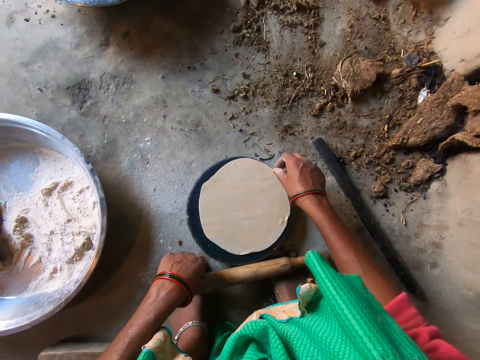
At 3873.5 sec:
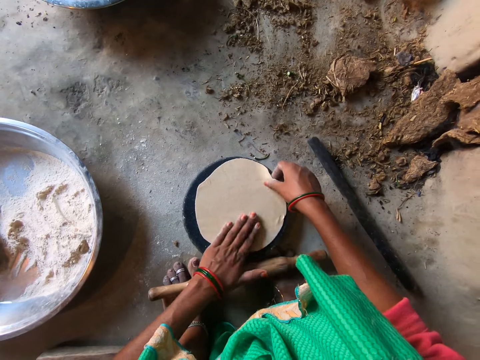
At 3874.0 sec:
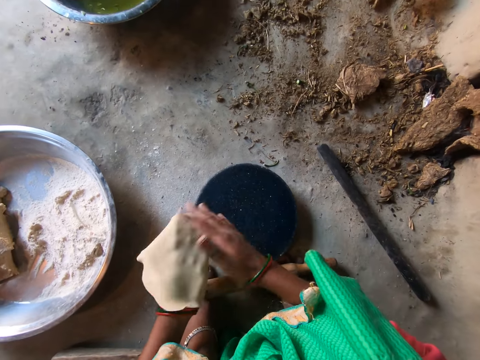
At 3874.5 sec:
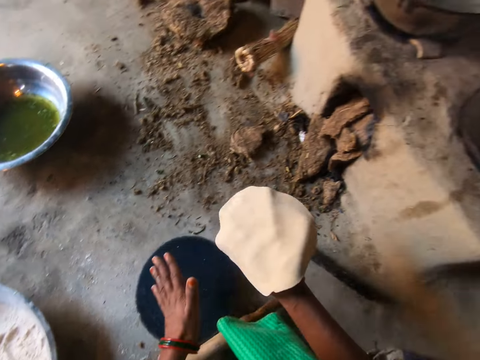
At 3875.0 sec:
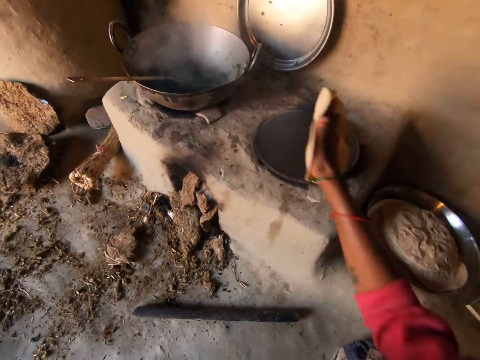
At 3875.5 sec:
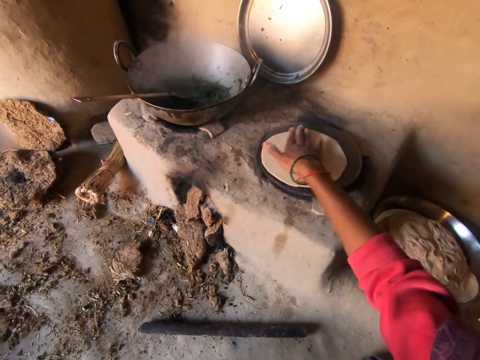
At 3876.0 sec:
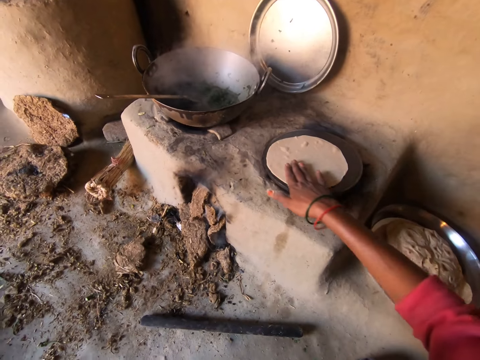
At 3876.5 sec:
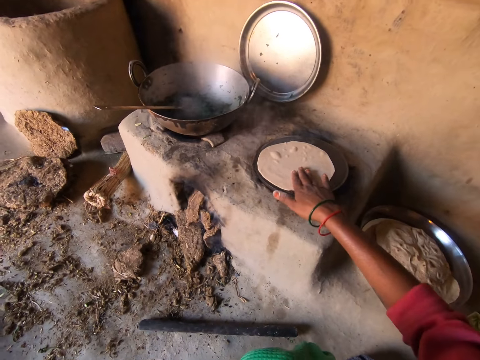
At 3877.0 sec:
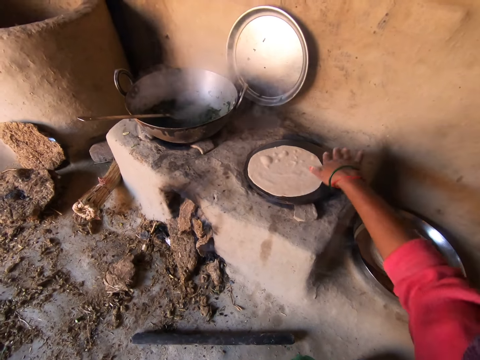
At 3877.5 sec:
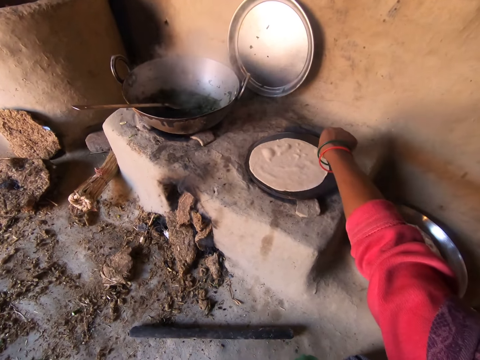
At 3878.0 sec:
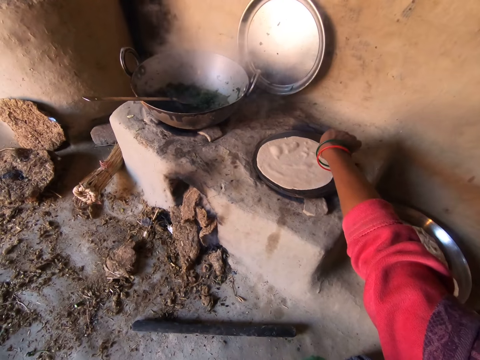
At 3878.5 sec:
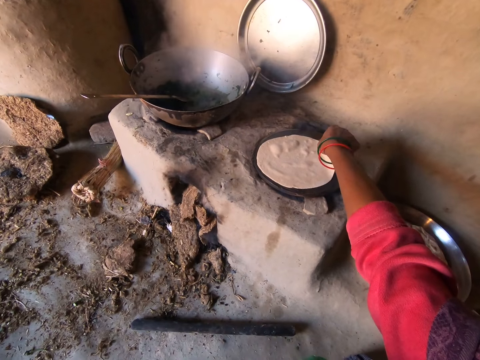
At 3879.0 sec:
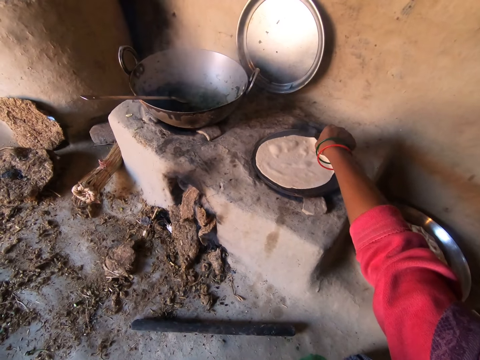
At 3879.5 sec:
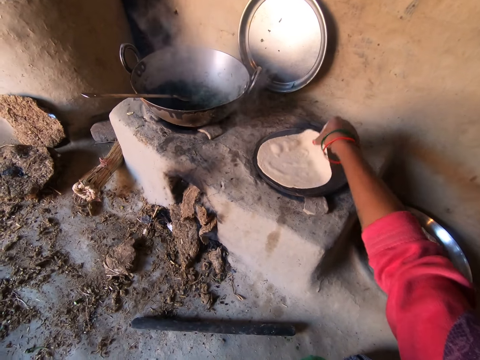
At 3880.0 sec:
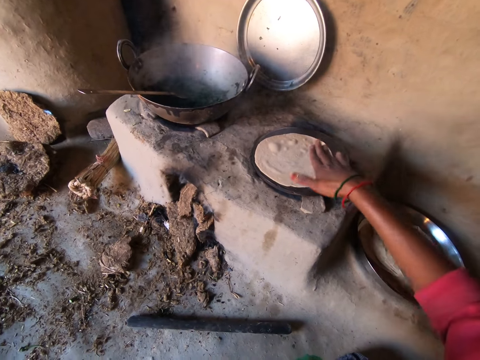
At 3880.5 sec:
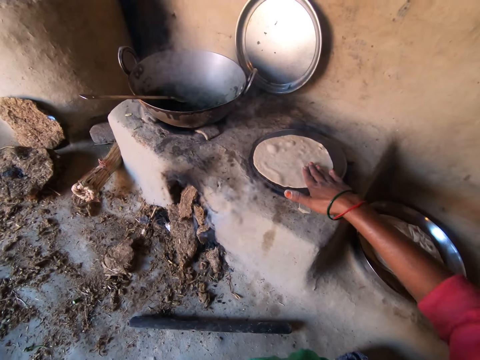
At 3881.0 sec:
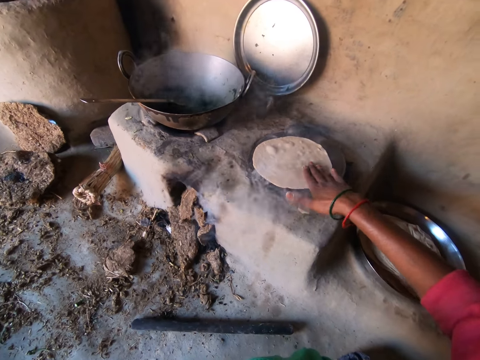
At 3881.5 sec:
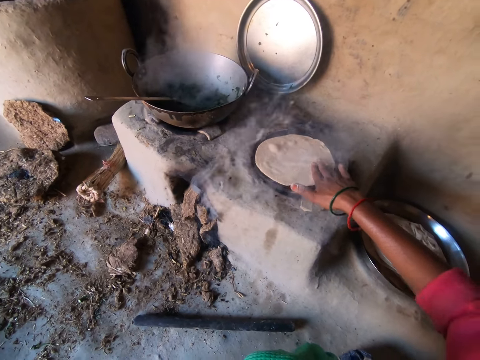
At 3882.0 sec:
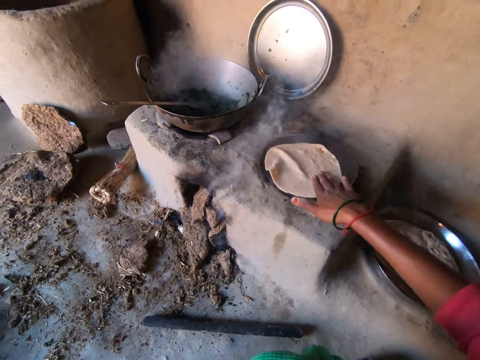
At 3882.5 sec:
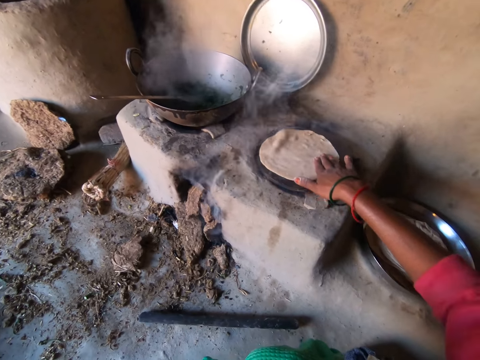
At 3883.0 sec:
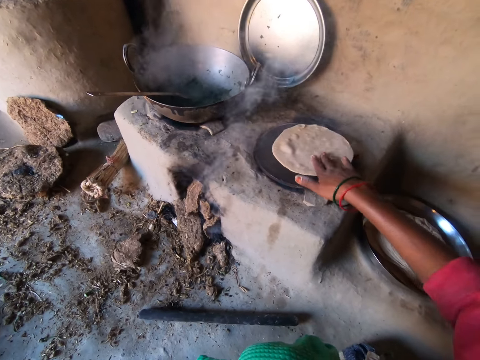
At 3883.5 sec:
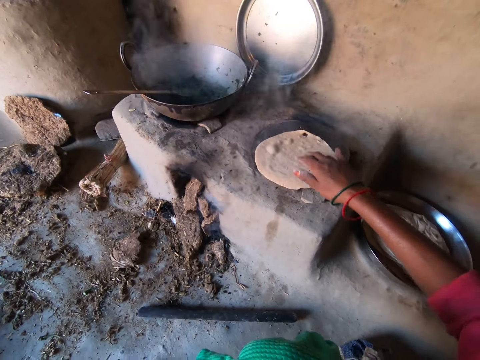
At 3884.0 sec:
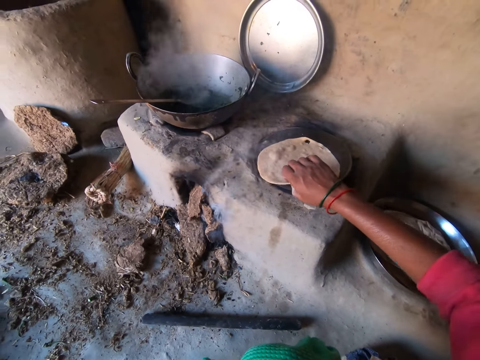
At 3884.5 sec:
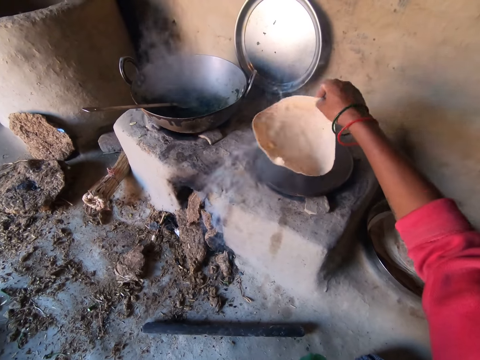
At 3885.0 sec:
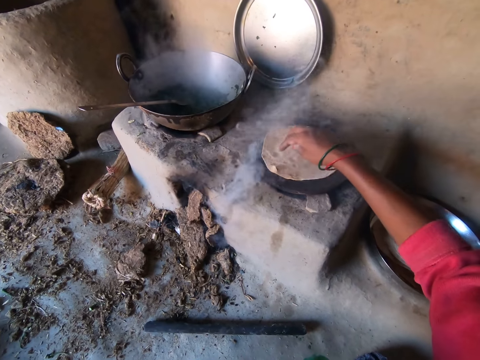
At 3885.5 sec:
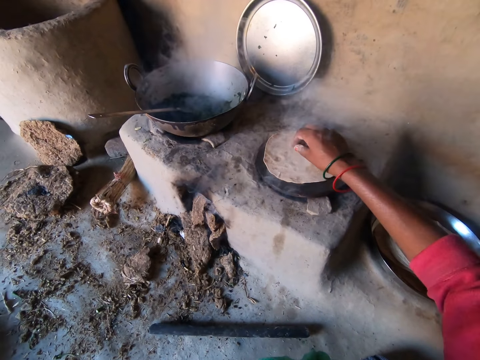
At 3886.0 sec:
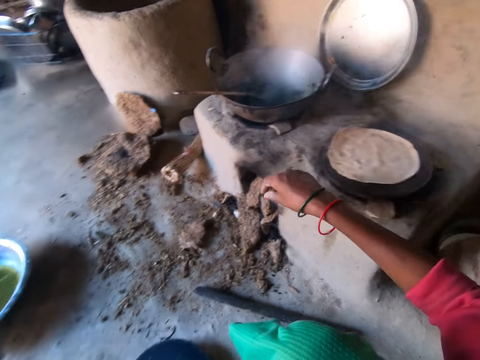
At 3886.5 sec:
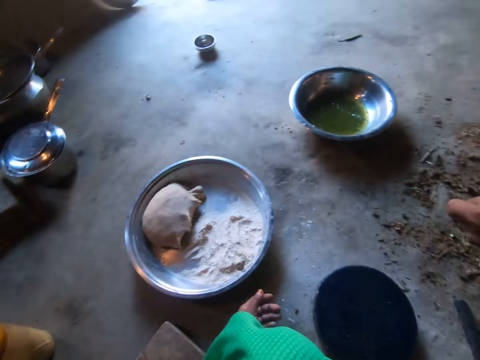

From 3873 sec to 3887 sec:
The camera wearer picks up the dough from the pan with her right hand. She transfers the dough to her left hand. She transfers the dough to her right hand. She places the dough on the hot plate or pan. She spins the dough on the pan. She turns over the dough on the hot plate with her right hand.

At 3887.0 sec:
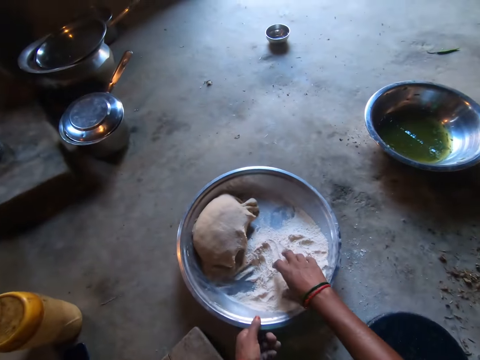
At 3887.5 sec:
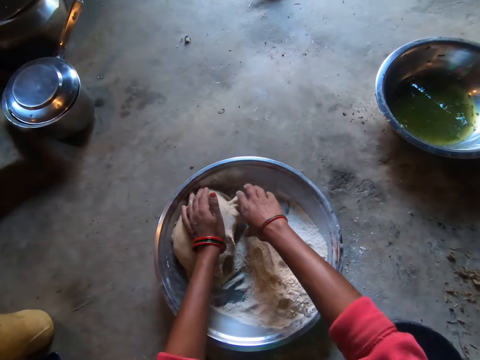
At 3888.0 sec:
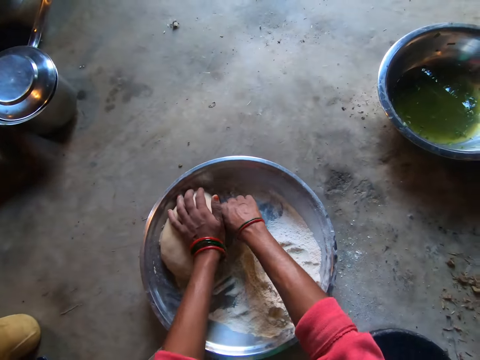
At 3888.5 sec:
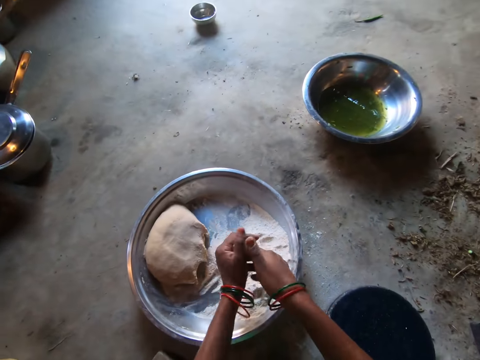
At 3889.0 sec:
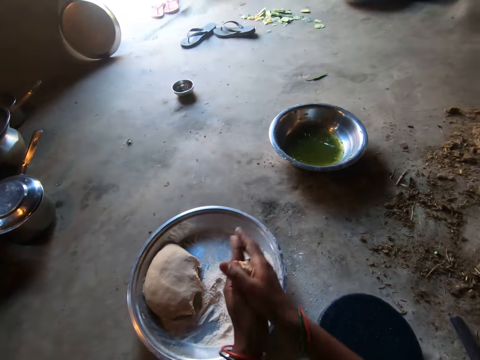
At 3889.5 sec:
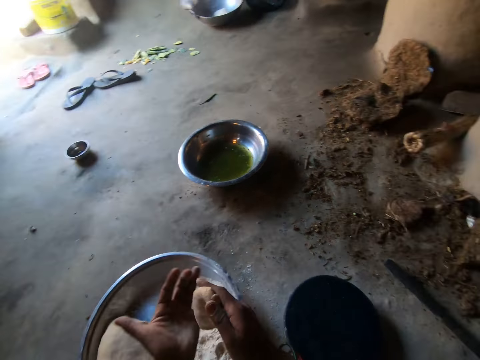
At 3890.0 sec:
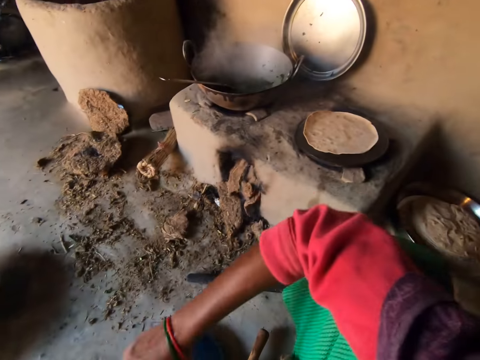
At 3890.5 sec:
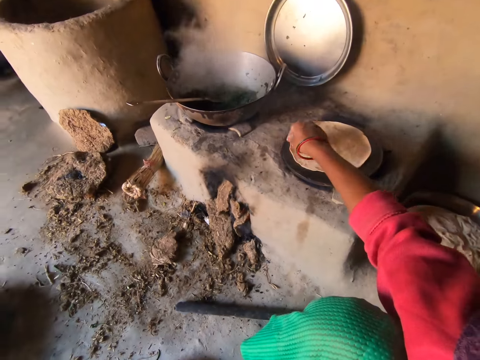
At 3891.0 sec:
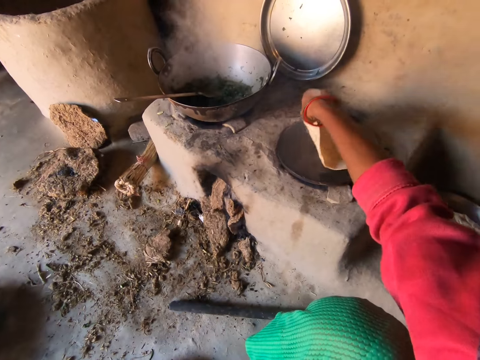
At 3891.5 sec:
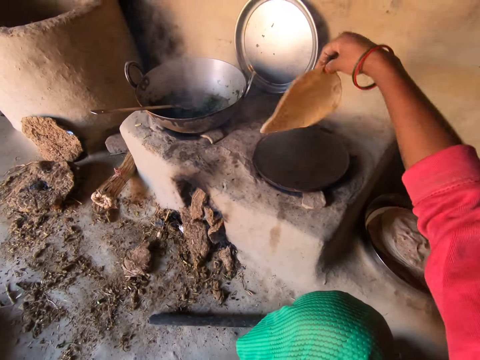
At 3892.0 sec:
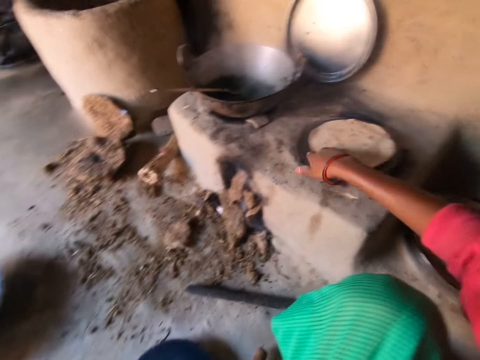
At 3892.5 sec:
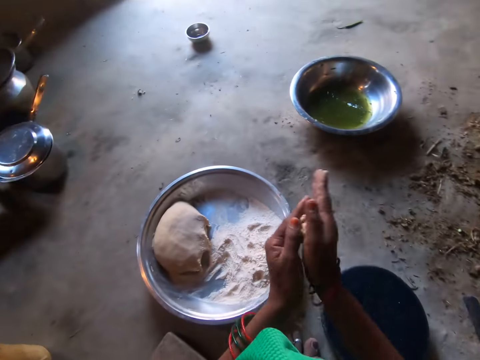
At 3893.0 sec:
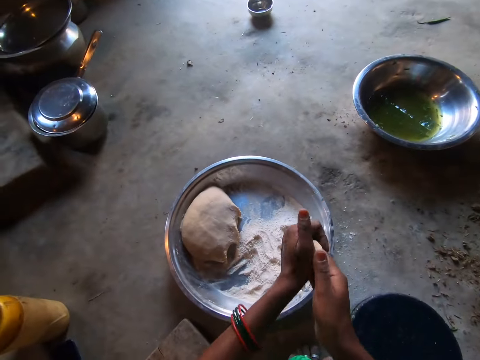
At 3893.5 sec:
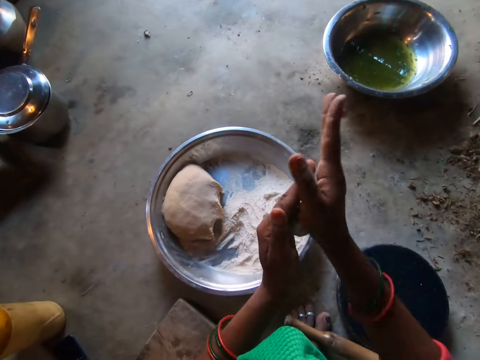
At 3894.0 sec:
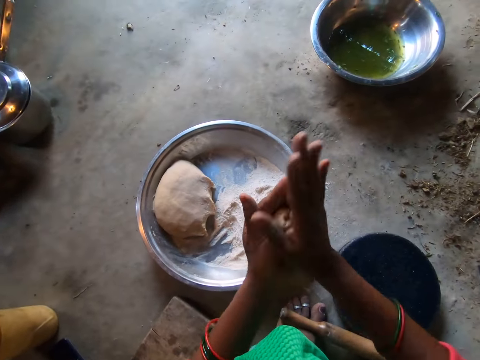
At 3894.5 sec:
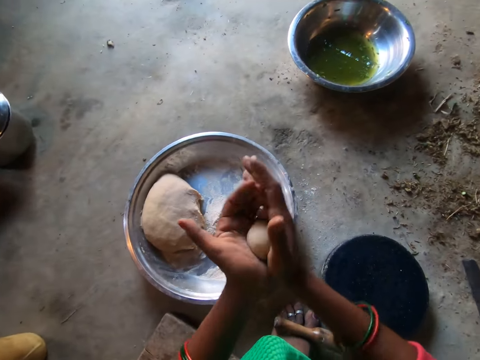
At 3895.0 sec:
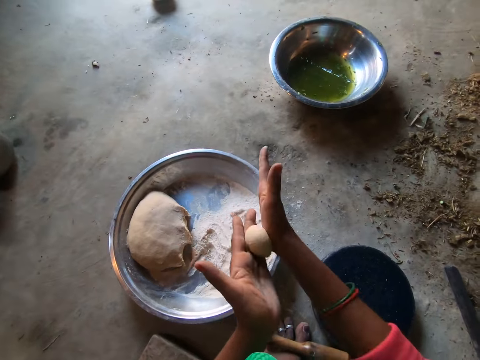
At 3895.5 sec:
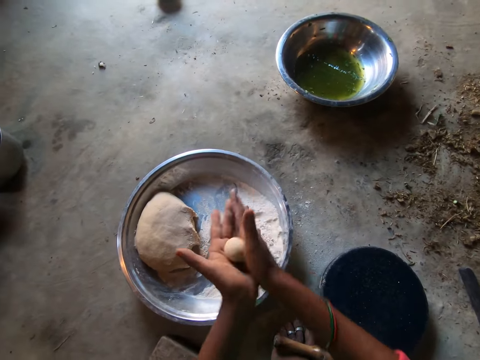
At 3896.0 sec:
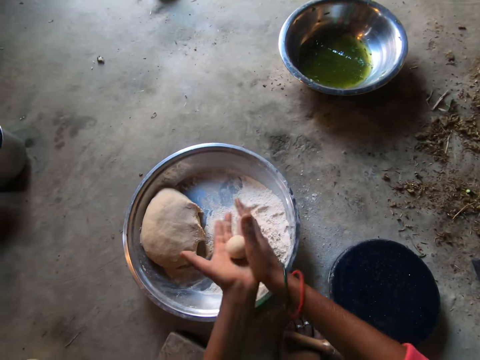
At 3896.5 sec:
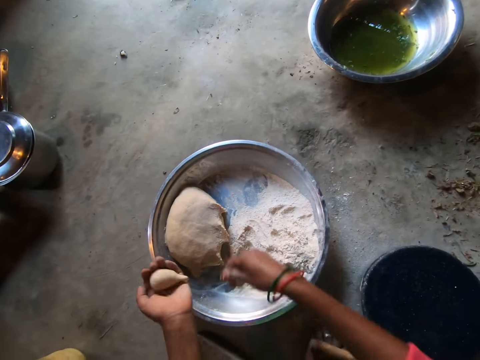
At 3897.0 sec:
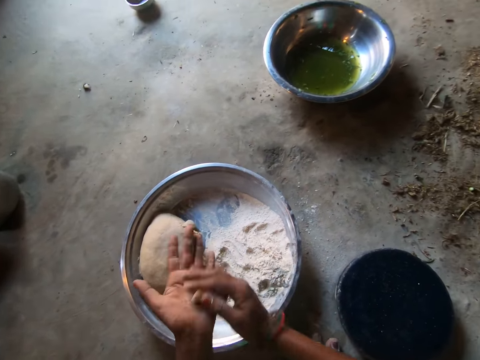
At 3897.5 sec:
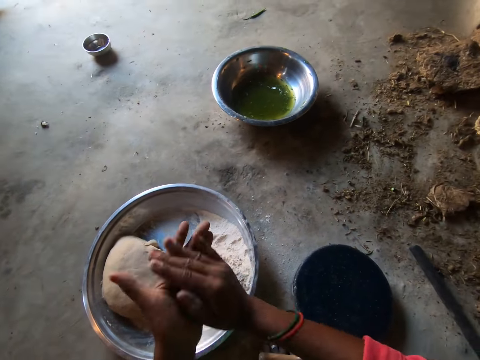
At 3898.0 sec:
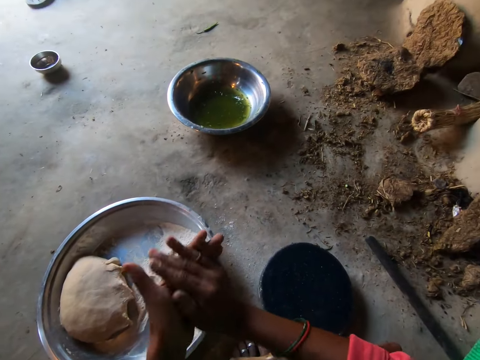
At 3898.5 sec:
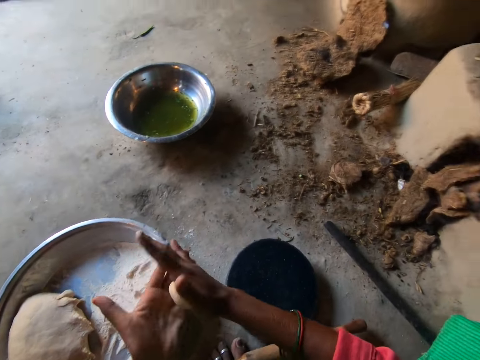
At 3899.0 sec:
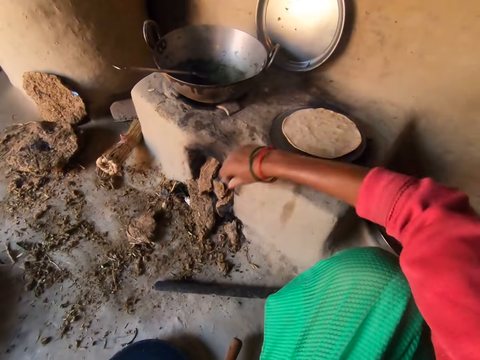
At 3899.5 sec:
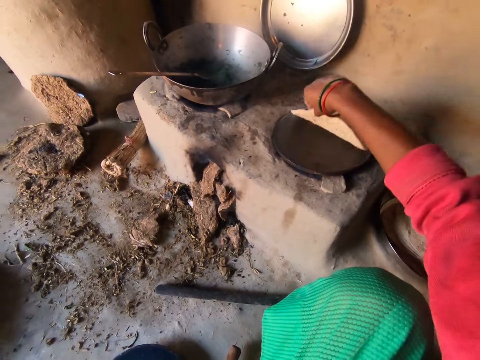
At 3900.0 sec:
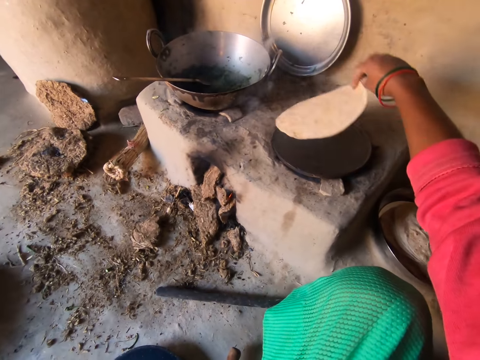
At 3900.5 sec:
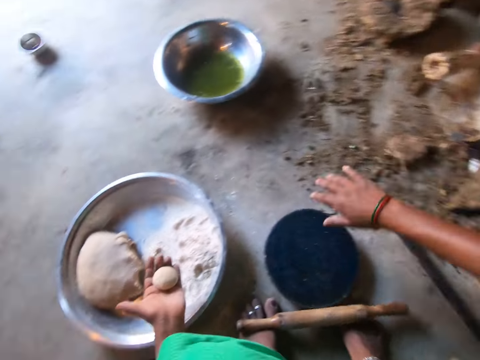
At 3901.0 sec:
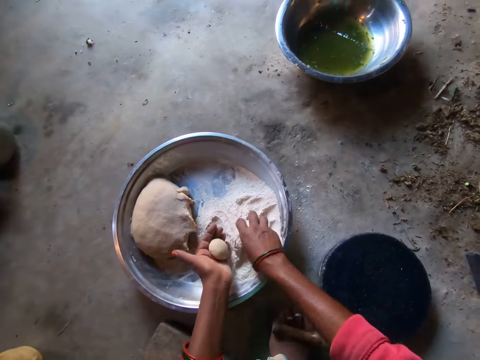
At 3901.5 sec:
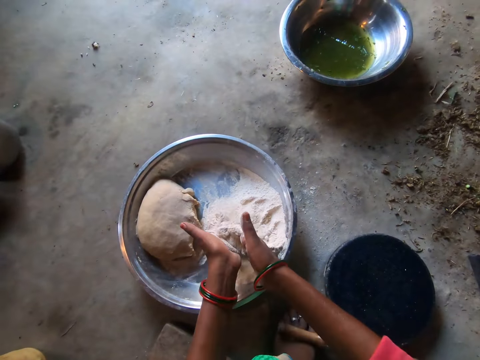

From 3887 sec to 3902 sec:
The camera wearer cuts some dough from the basin with her right hand. She rolls the dough in her palms. She turns the flat bread to the other side. She adjusts the dough on the hot plate with her right hand. She rolls the dough in her palms. She drops some dough into the basin with her right hand. She rolls the dough in her palms. She turns the flat bread to the other side. She adjusts the dough on the hot plate with her right hand. She kneads the dough with both hands.
